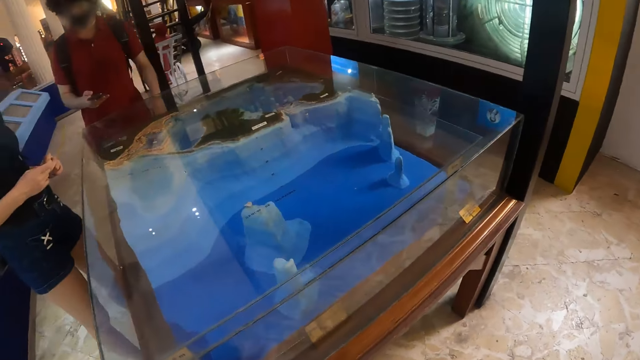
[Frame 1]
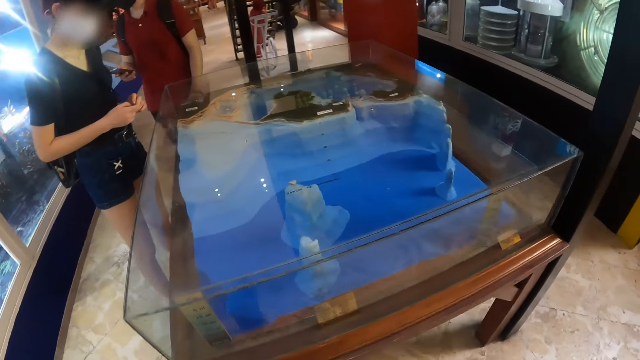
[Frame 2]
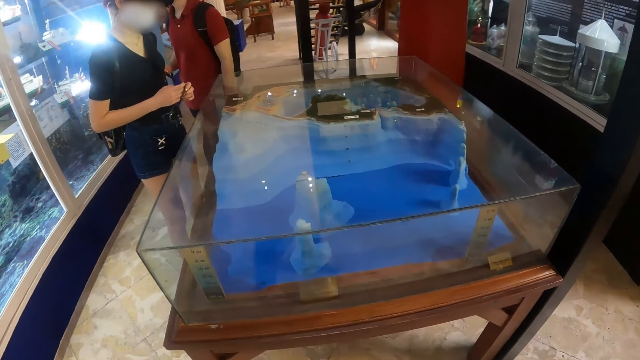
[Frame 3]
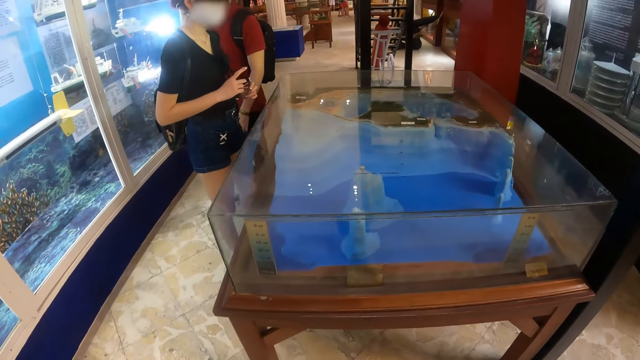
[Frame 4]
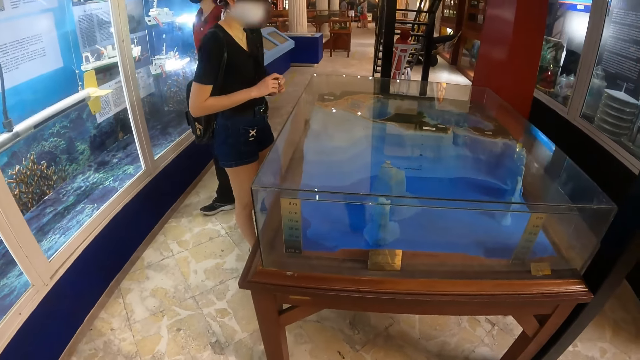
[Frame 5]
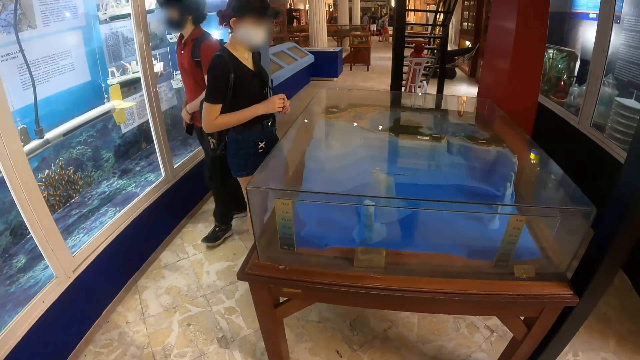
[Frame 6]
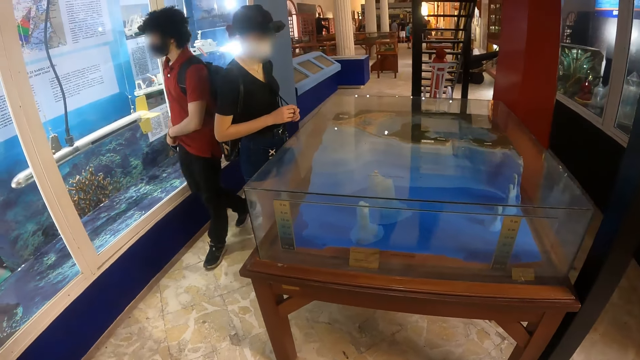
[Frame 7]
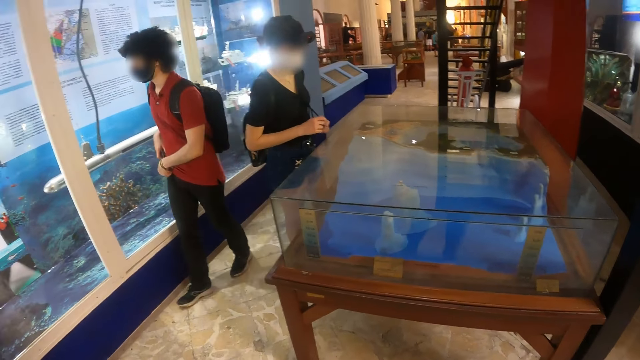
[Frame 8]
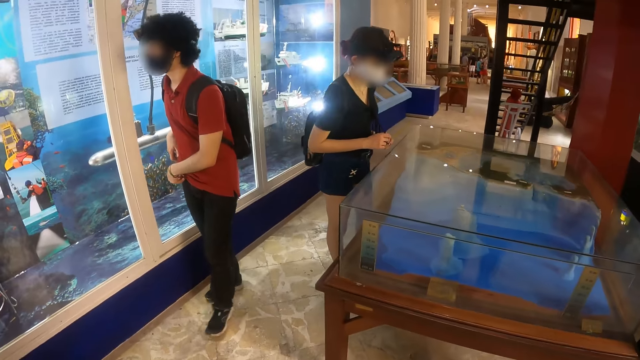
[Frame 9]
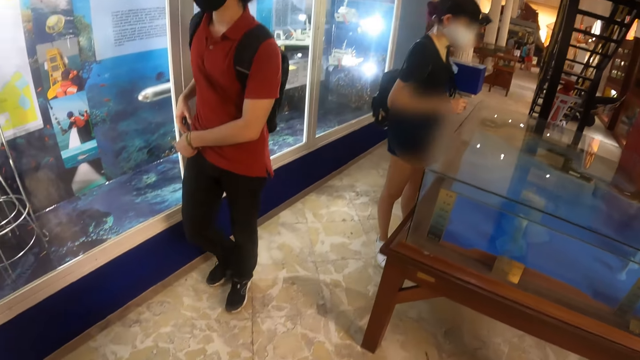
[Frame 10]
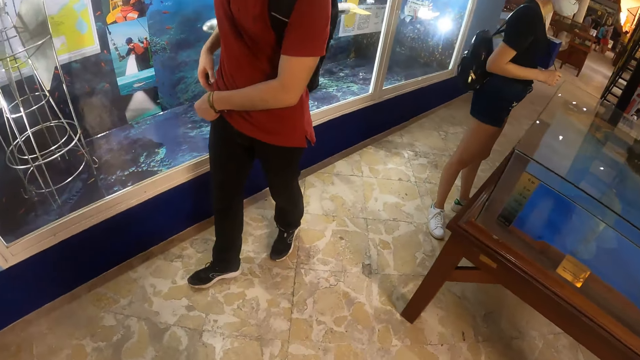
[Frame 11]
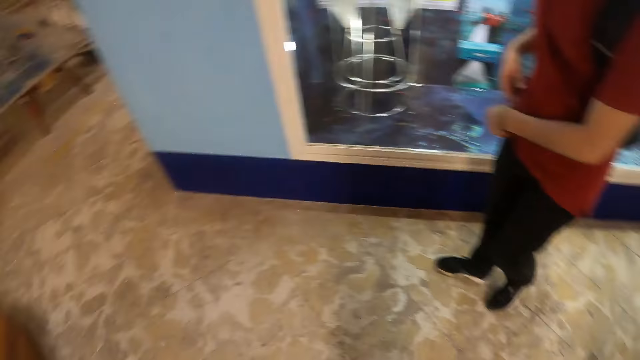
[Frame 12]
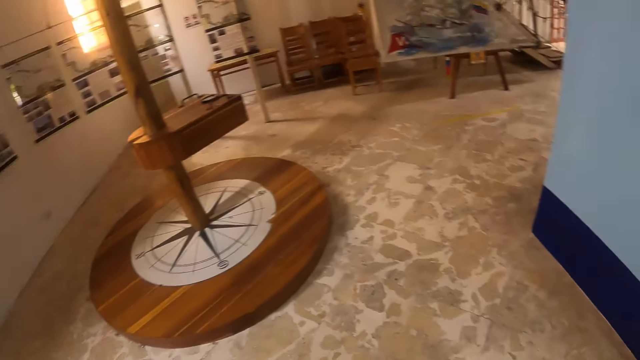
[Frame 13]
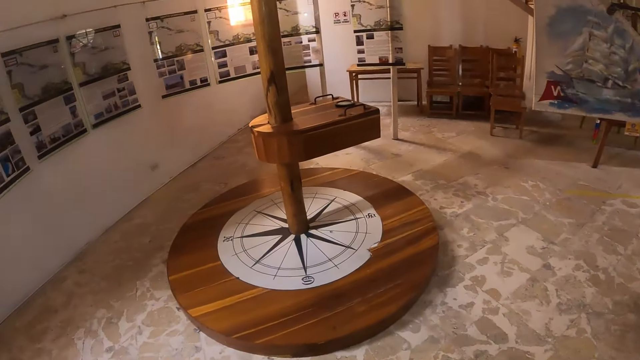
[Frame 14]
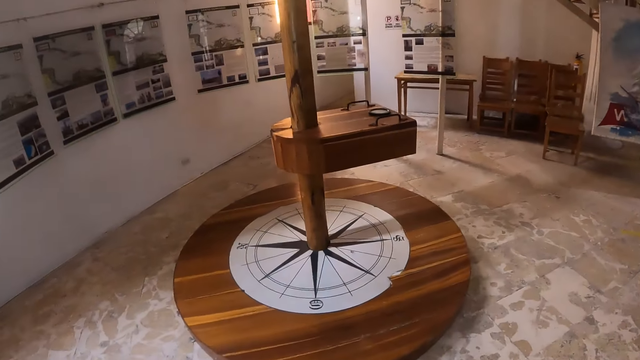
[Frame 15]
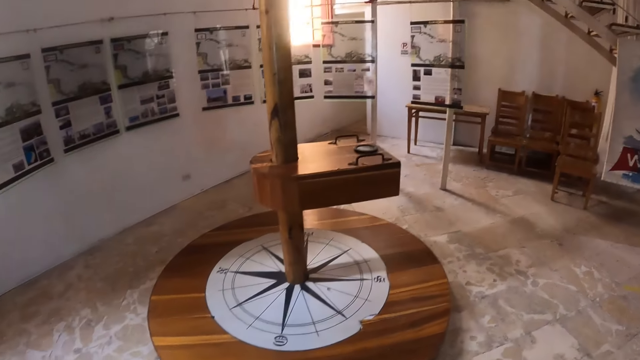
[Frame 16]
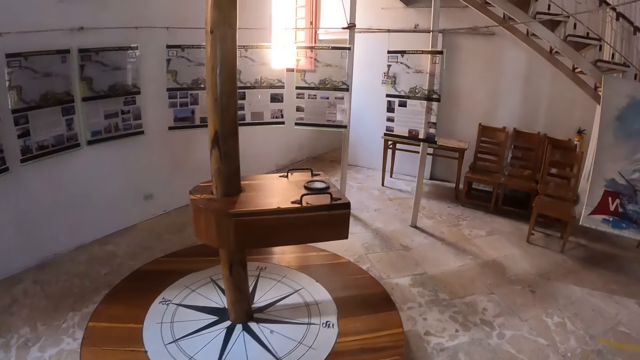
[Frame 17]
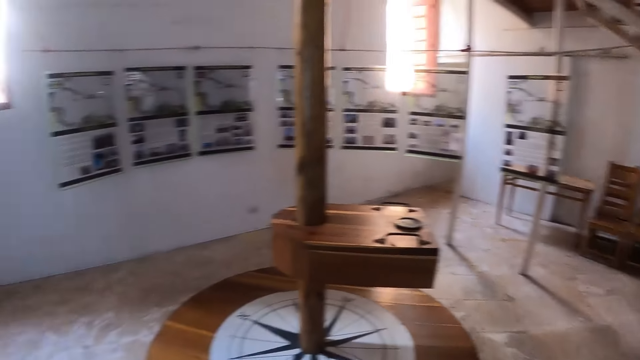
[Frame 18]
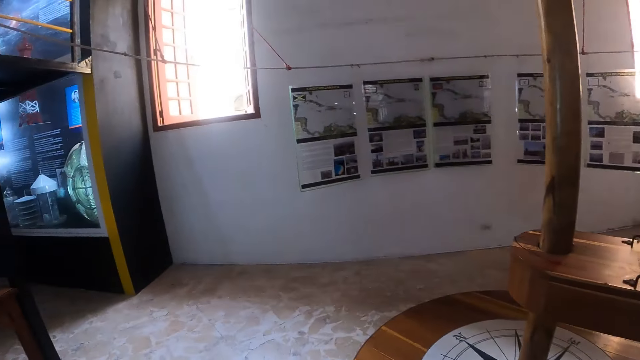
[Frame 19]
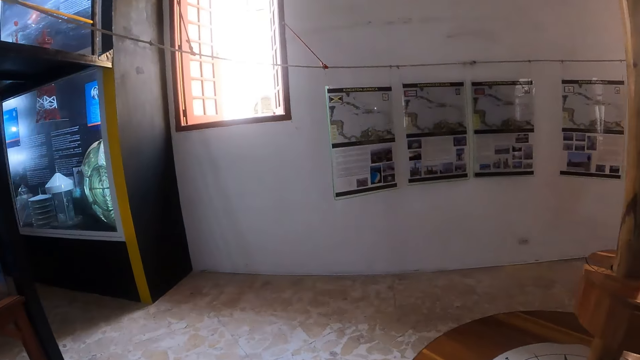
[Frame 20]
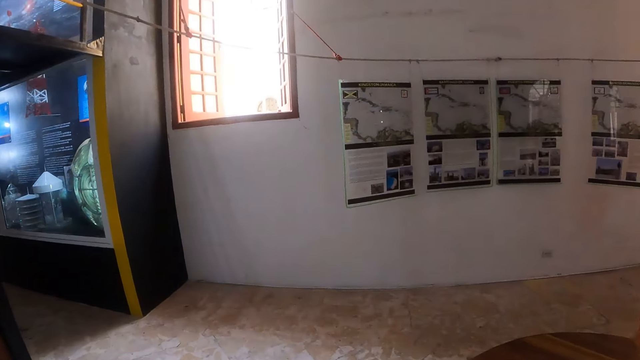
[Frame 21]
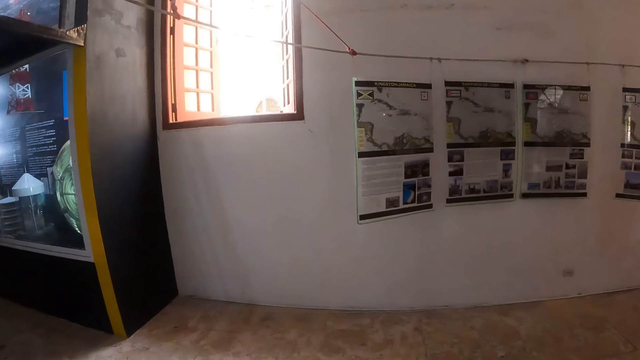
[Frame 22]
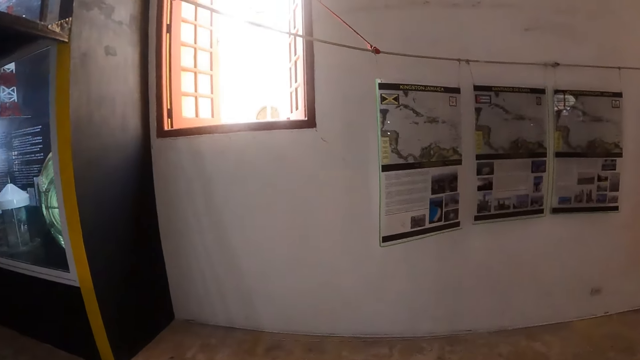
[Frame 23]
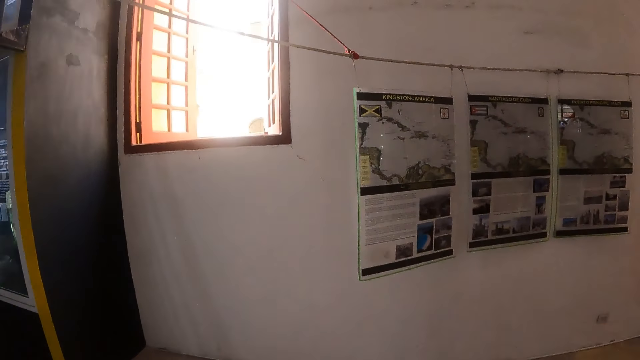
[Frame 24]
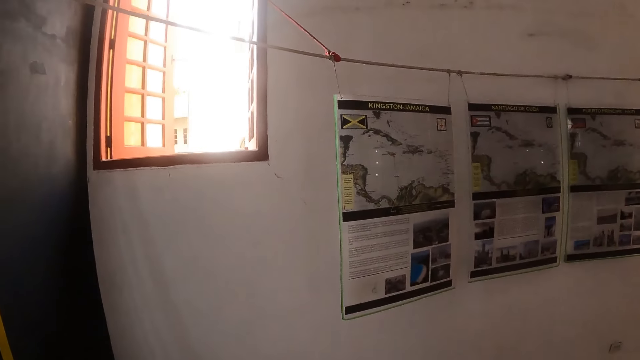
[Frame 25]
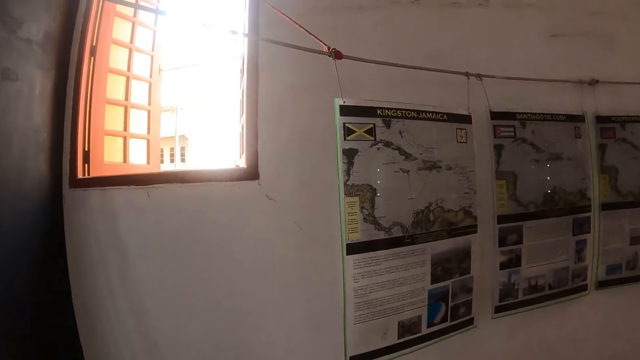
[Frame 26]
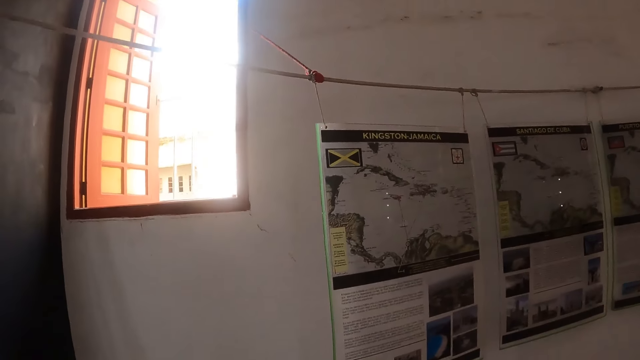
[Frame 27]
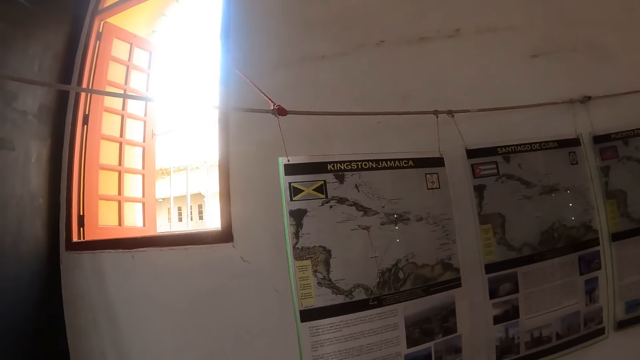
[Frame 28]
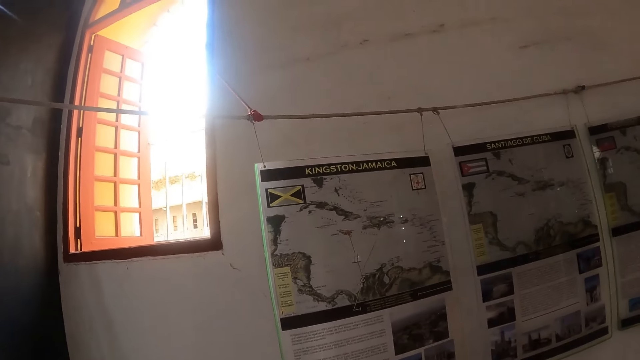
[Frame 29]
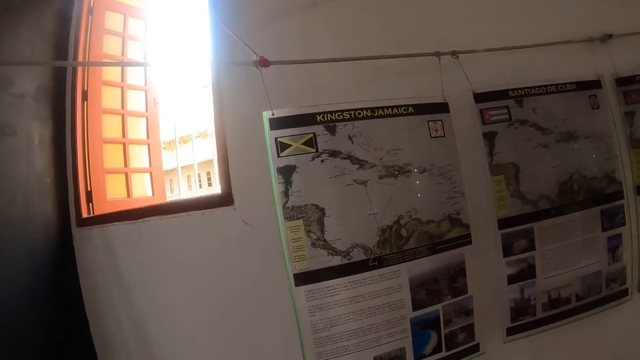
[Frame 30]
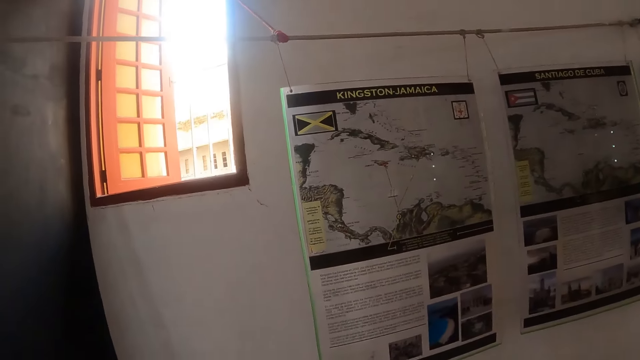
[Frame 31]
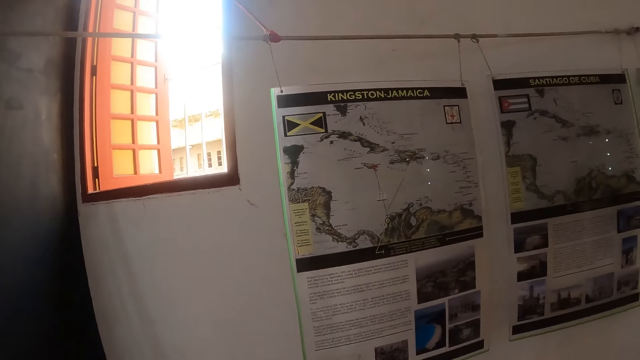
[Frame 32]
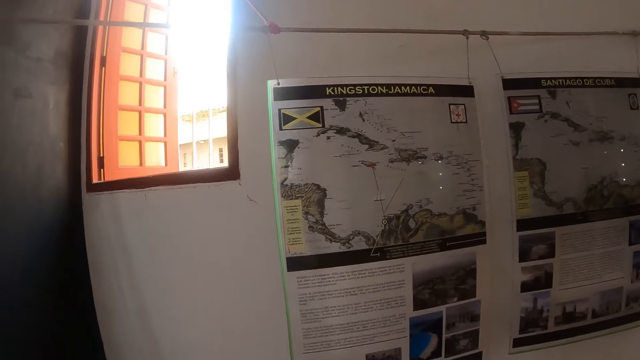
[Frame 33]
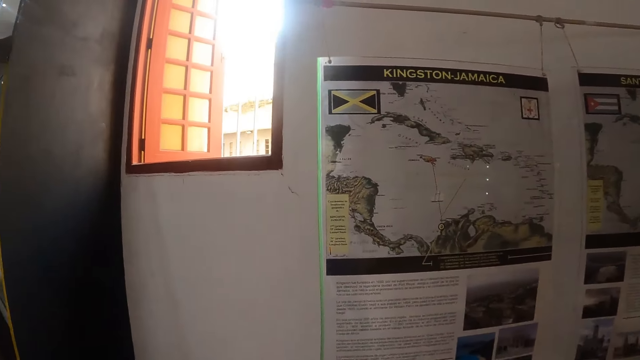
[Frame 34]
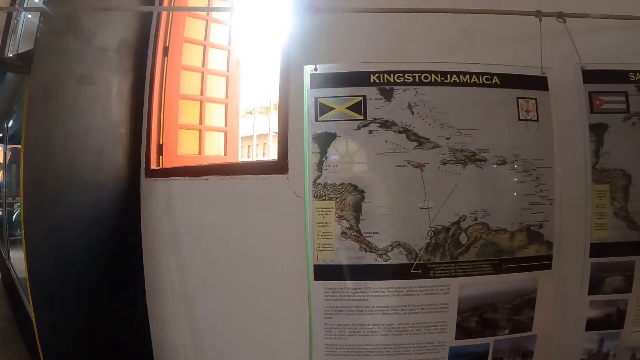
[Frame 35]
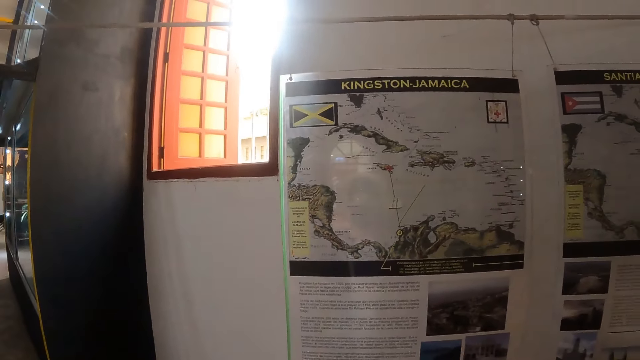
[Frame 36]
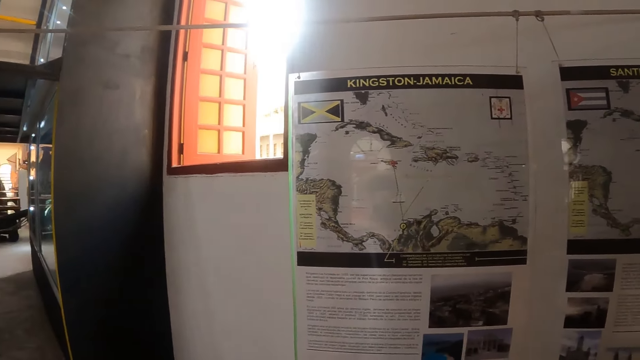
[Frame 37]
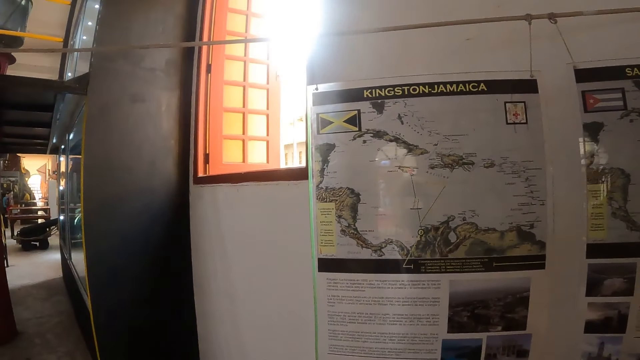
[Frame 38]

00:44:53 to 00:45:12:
A person puts a phone in the pocket. The camera wearer turns around. They walk in the museum. They look at maps.

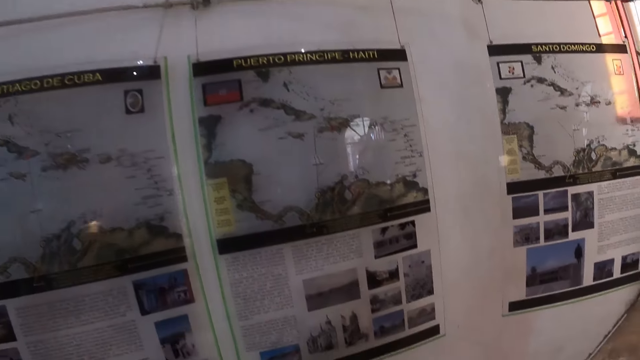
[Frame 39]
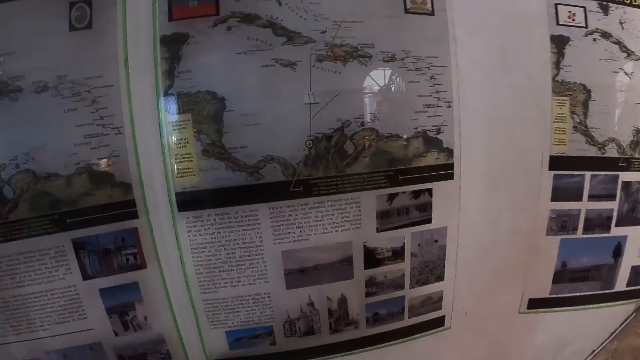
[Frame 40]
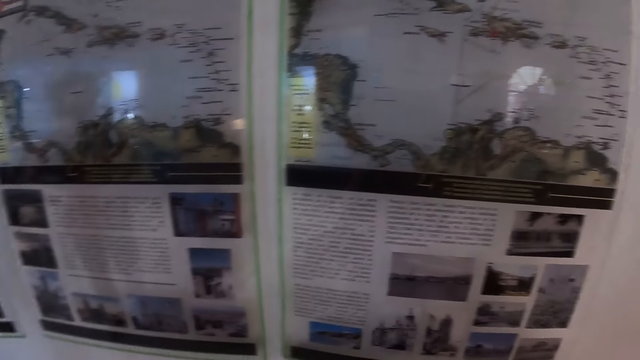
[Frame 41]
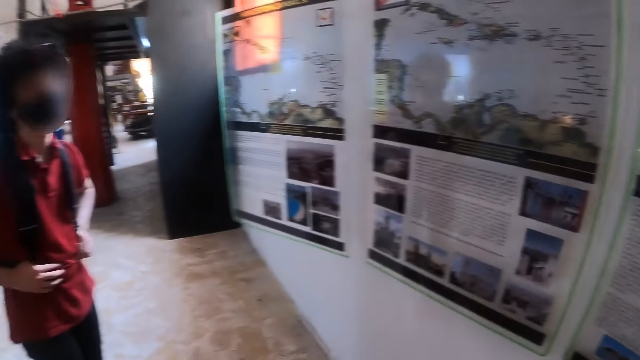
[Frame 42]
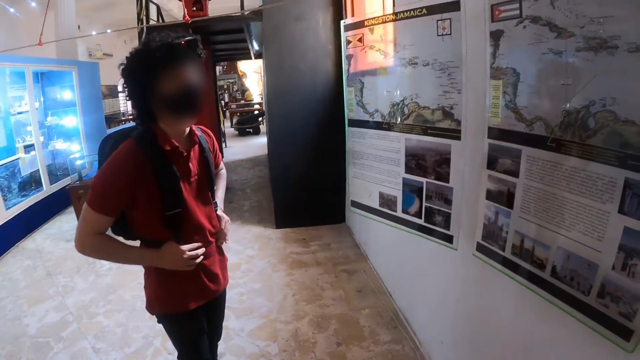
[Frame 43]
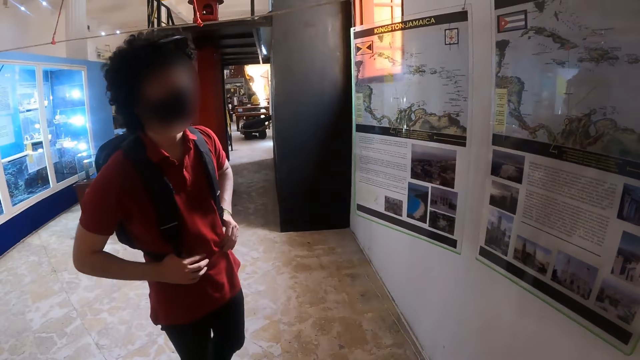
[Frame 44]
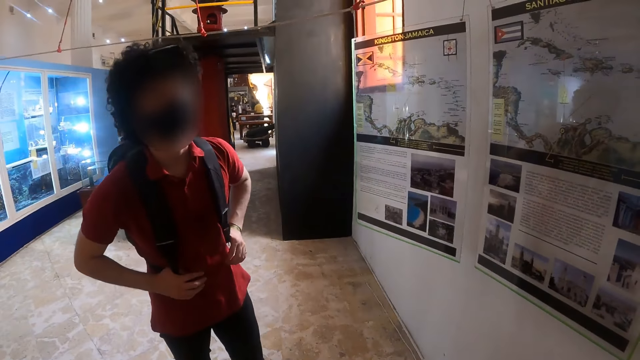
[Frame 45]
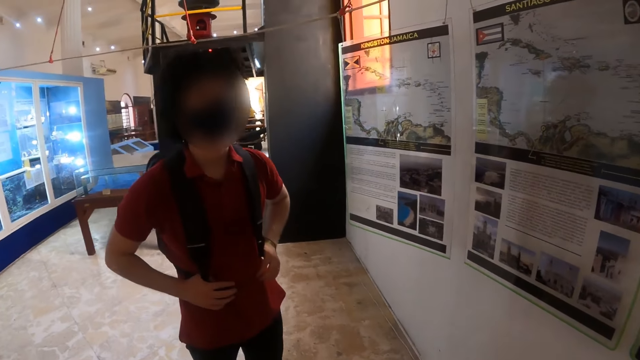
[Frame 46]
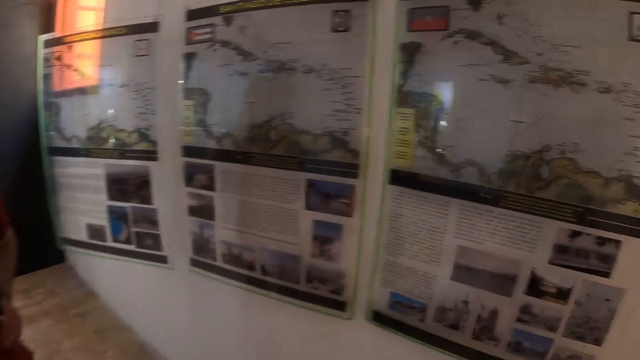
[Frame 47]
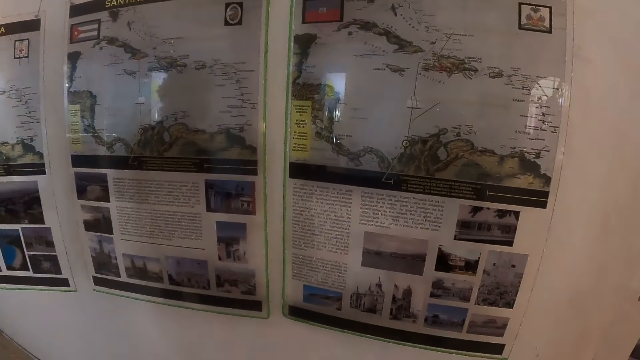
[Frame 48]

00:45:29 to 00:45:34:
The camera wearer looks around.
